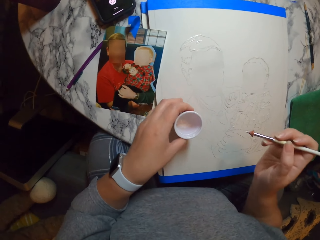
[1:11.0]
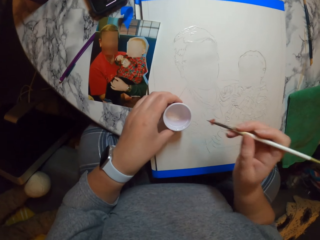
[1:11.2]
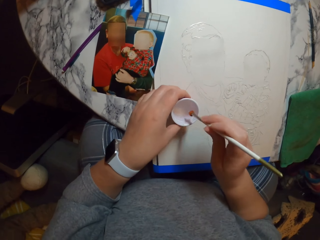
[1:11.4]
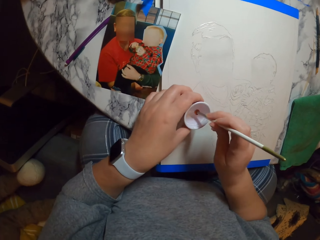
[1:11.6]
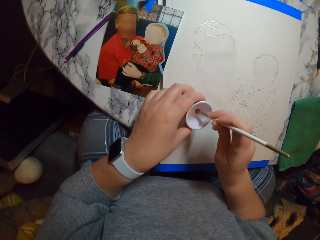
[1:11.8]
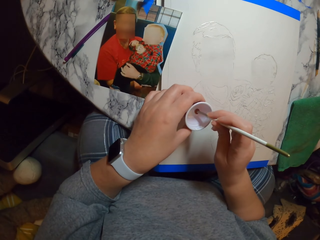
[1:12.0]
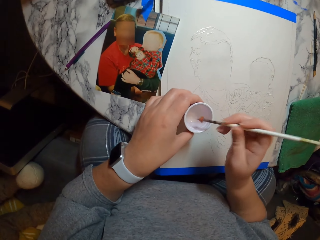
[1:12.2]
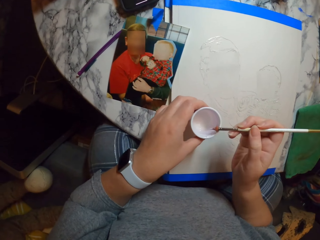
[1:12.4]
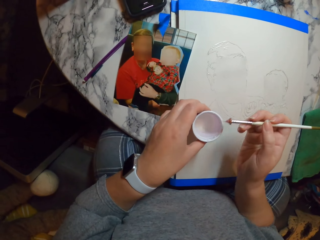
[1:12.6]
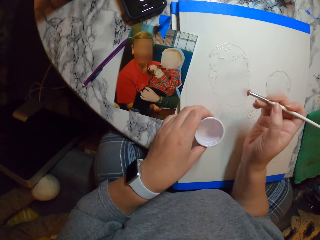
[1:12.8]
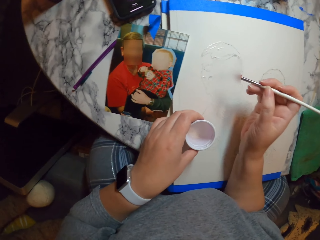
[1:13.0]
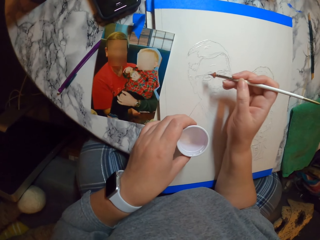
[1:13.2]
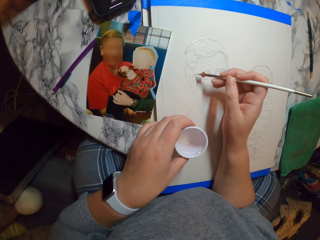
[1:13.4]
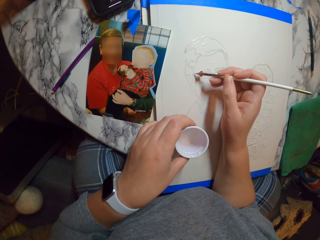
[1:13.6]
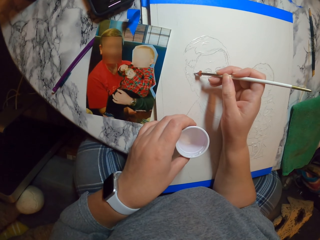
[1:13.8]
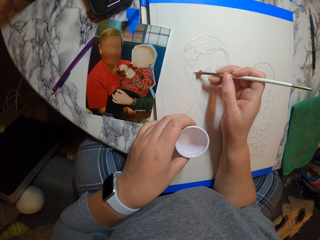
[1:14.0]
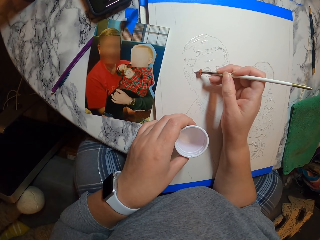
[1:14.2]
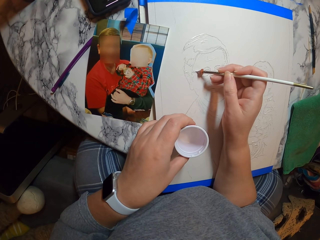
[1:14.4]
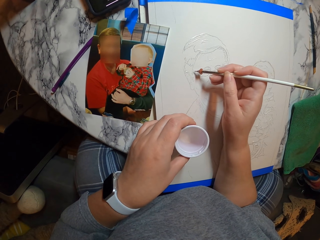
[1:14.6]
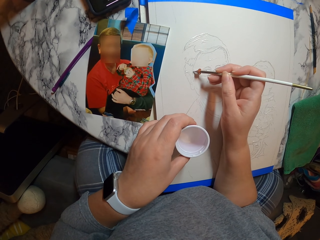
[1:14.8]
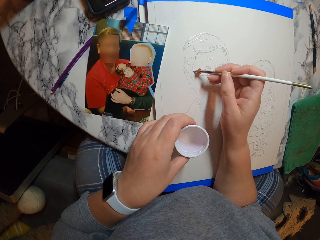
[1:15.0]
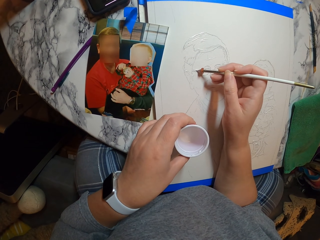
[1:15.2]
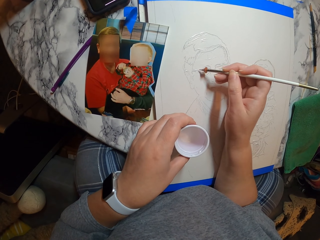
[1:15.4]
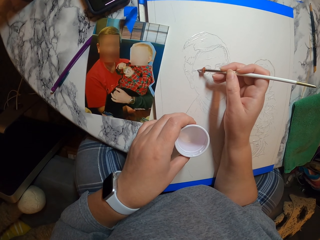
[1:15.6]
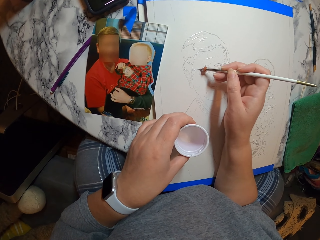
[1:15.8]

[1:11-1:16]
The camera wearer moves the tin of paint down. They dip the painting pen in the paint. They pick something. They draw the image. They apply something on the portrait.

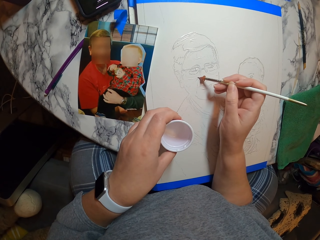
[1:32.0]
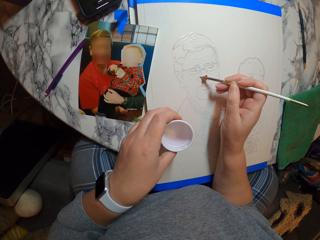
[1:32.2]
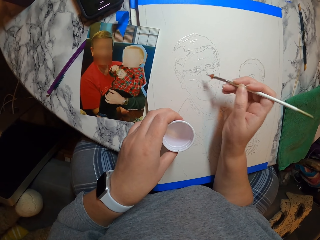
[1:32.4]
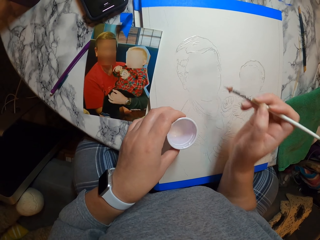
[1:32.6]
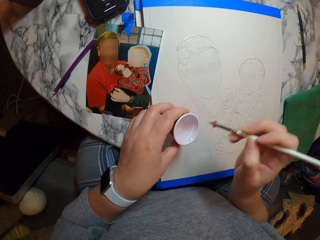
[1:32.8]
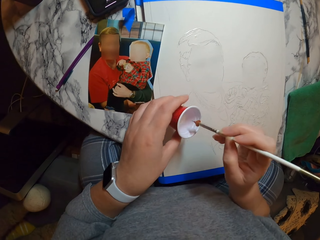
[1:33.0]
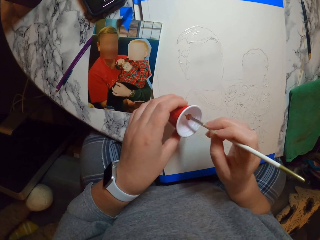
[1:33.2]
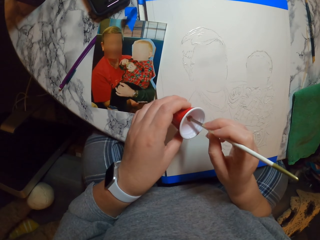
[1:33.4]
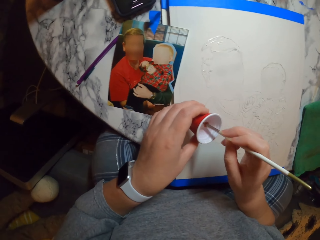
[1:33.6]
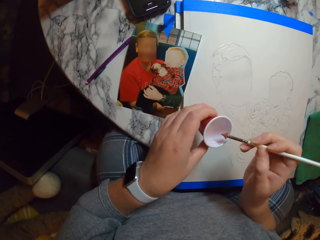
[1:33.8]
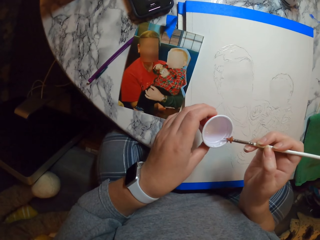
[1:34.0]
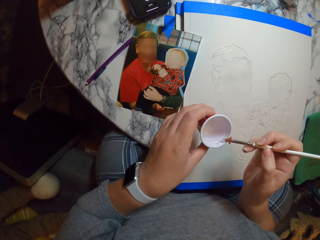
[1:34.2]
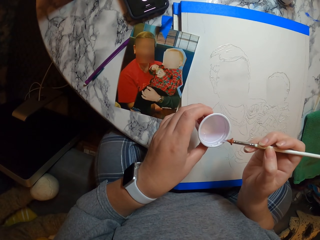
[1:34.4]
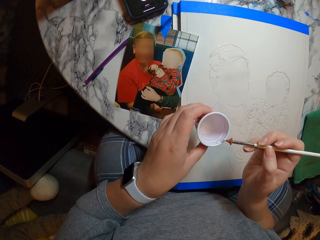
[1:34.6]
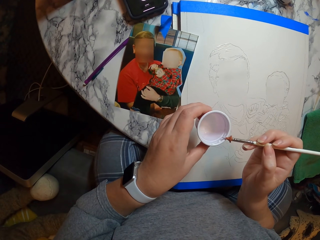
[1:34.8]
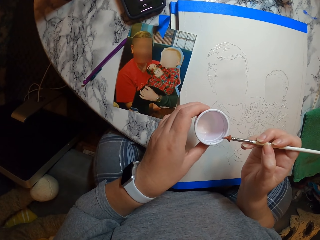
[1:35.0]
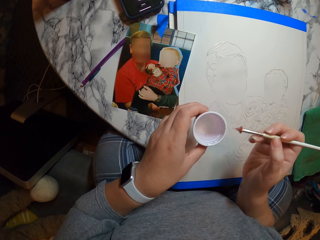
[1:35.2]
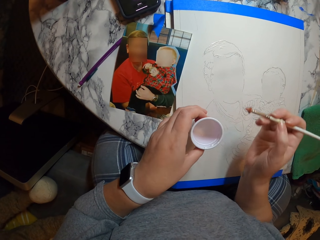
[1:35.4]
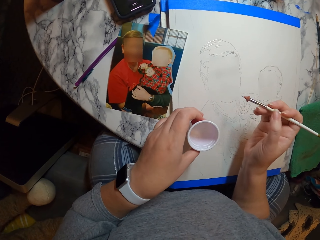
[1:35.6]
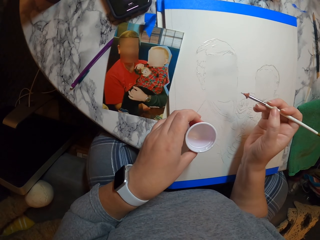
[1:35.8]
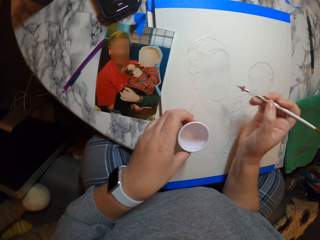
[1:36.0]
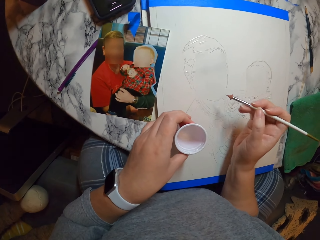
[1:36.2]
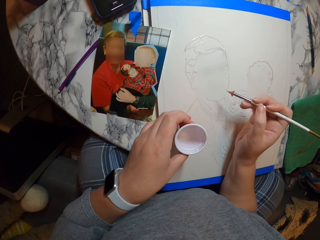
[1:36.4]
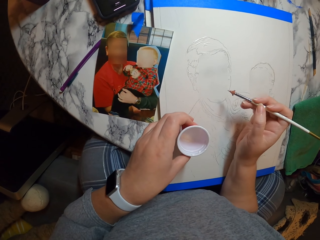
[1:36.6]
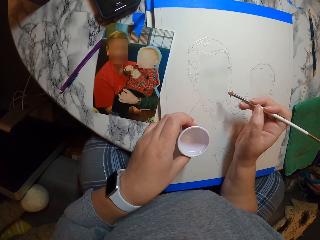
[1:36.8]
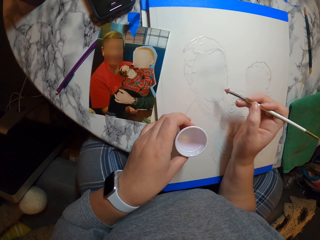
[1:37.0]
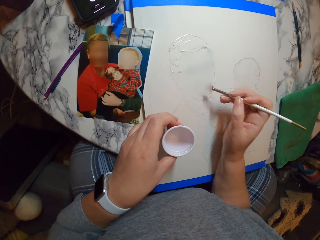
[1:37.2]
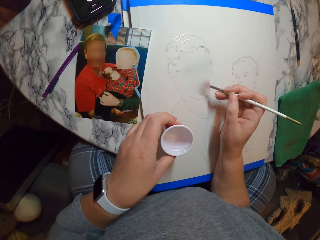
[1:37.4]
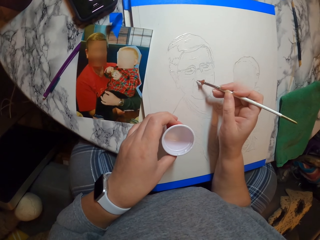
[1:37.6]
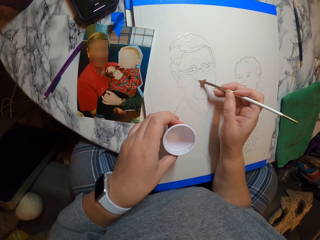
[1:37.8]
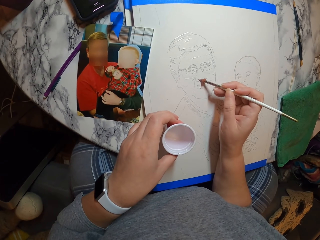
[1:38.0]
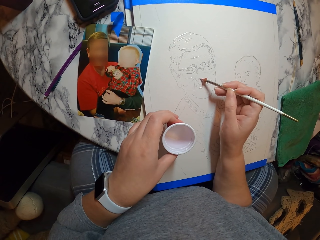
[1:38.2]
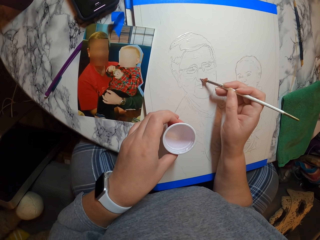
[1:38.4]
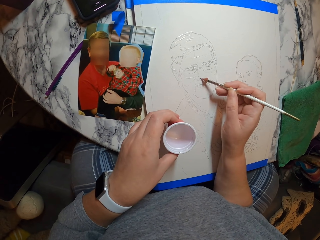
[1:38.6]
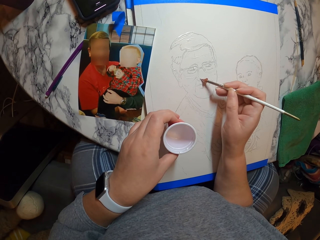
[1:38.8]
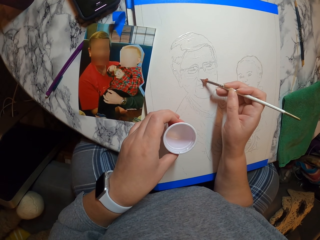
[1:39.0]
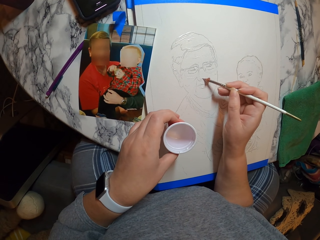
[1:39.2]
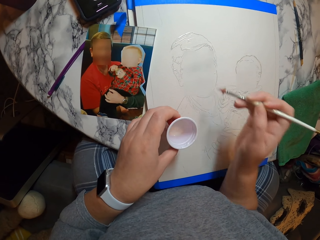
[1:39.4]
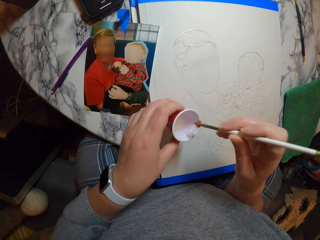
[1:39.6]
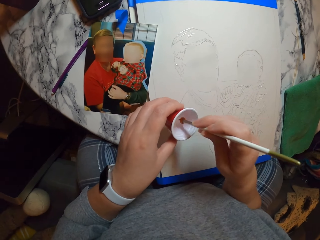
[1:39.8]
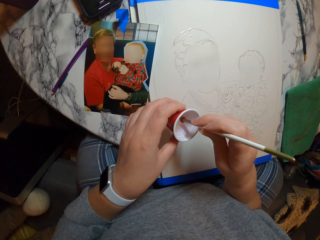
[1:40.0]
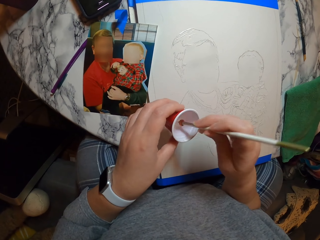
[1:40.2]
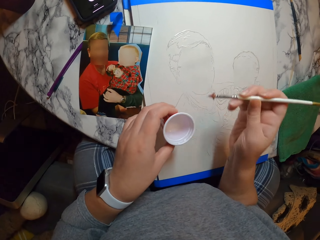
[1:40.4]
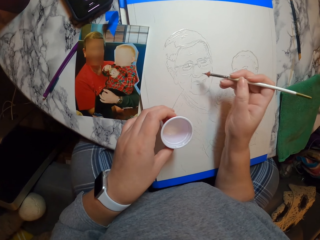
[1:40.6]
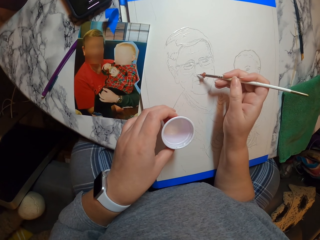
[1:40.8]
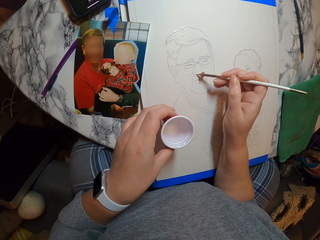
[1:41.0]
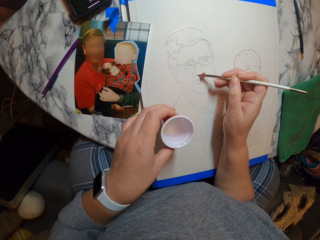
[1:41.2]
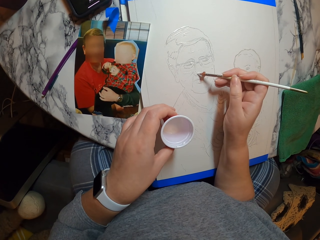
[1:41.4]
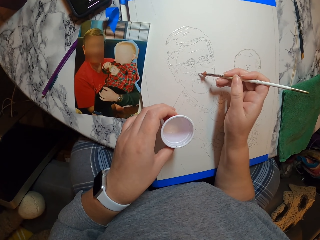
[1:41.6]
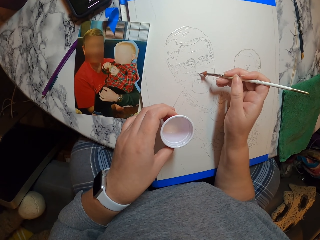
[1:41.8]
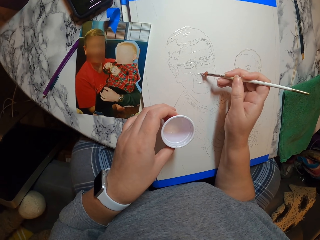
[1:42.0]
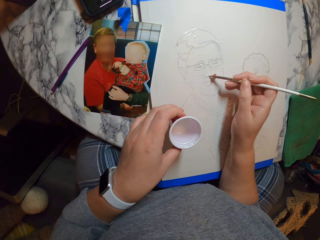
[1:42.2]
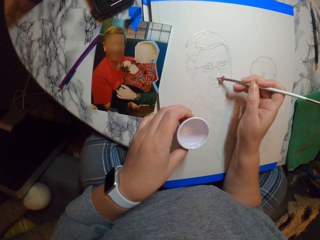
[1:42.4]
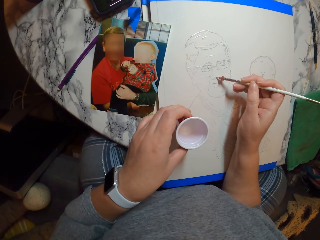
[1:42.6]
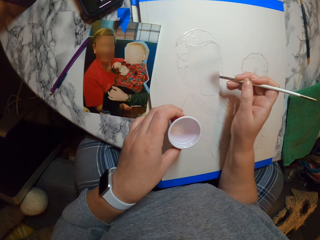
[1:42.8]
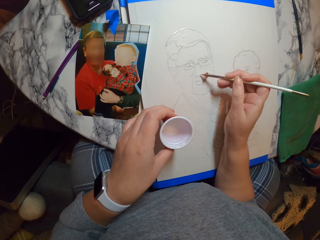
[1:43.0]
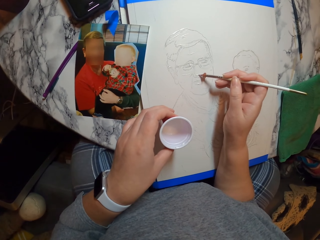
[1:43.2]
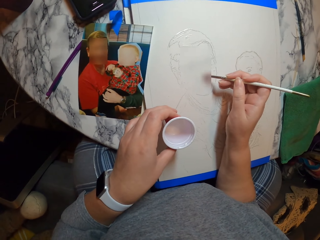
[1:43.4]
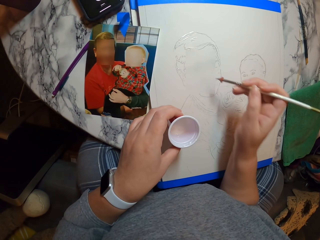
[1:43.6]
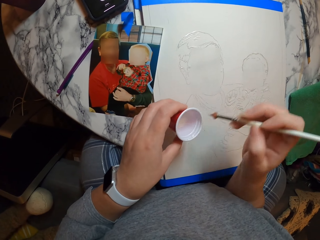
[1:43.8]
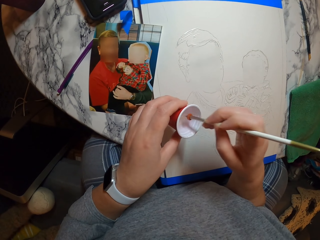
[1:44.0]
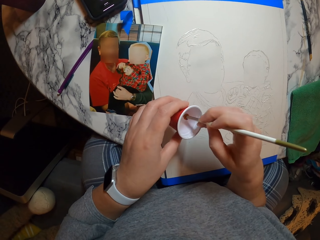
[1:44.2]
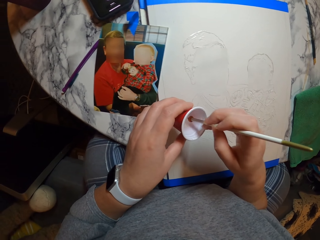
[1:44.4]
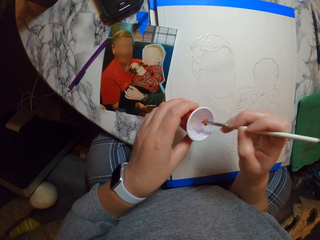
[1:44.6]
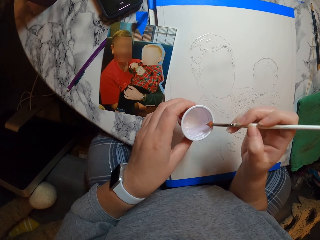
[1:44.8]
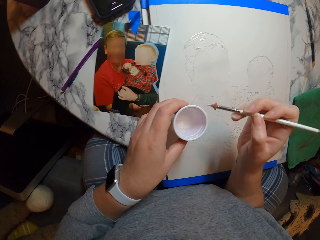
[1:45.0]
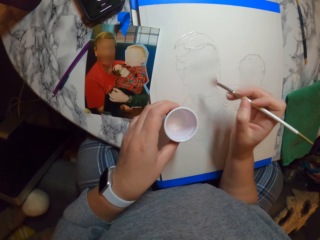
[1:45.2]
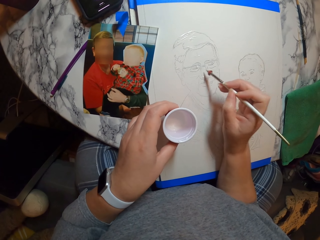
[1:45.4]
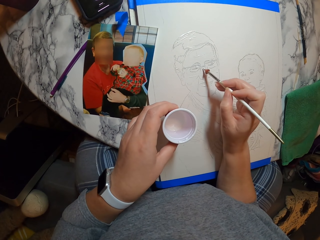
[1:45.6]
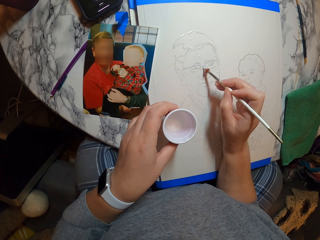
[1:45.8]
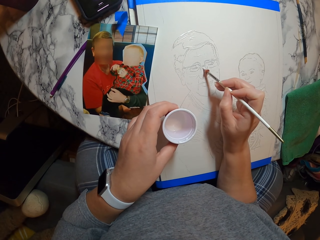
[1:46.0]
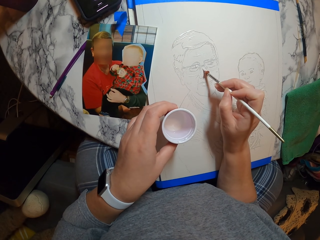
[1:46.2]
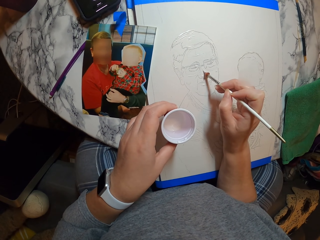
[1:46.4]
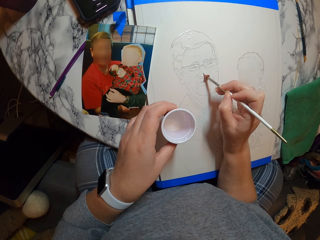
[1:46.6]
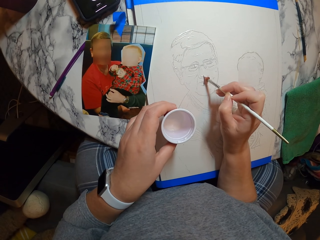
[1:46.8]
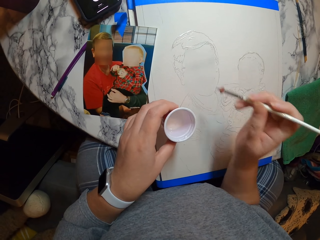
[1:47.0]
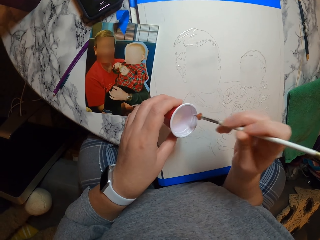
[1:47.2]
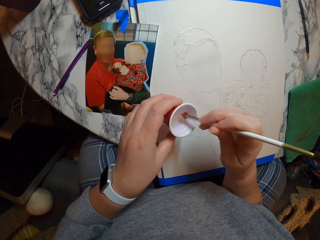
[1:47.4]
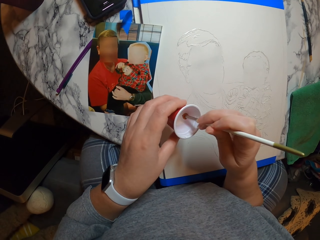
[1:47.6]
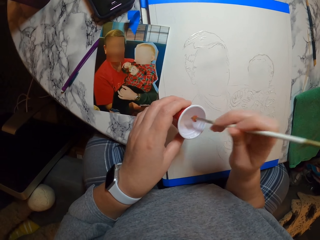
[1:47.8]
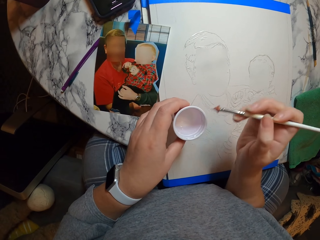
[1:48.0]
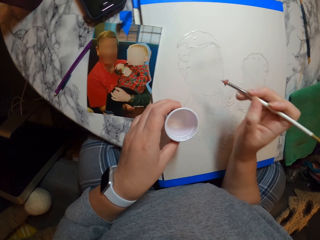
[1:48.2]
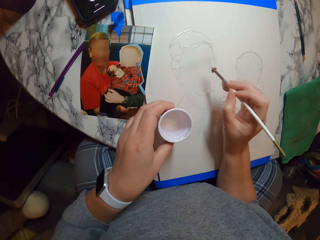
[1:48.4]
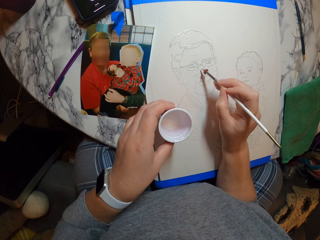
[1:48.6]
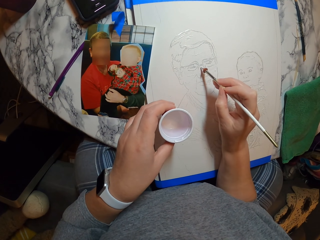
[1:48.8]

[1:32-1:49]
The camera wearer dips the painting pen in the paint. They move the drawing pen on the tin. They pick something. They apply something on the portrait and draw the image. They dip the painting pen in the paint. They pick something. They draw the image. They apply something on the portrait. They dip the painting pen in the paint. They pick something. They draw the image. They apply something on the portrait. They dip the painting pen in the paint. They pick something.
